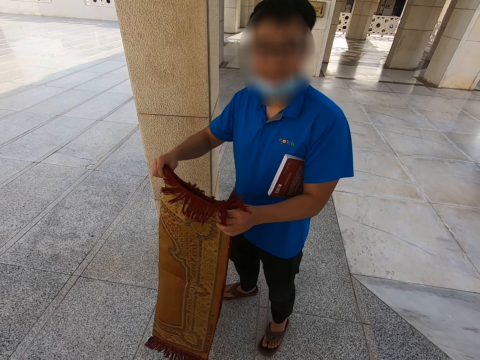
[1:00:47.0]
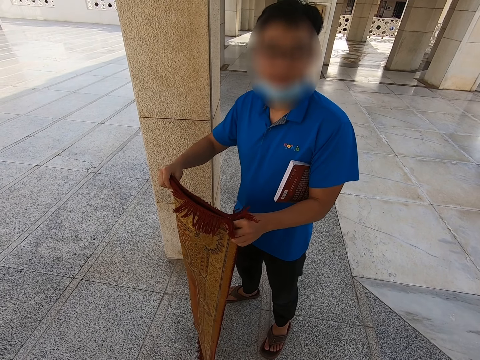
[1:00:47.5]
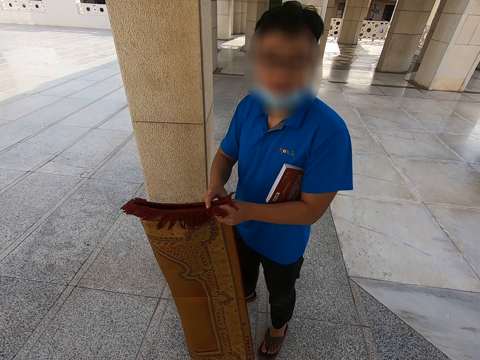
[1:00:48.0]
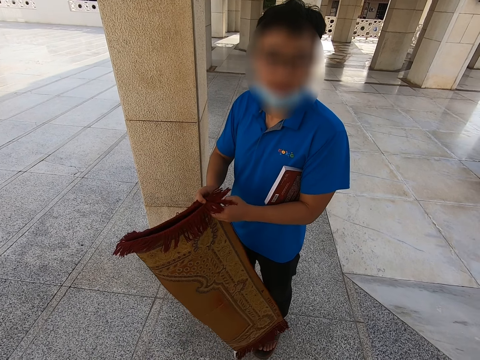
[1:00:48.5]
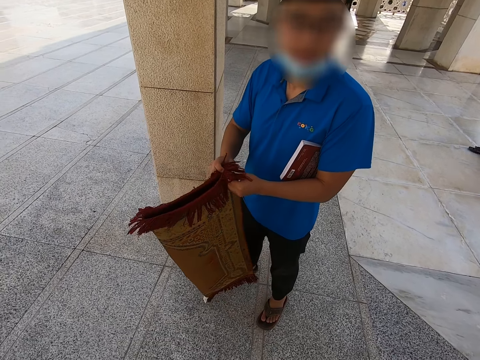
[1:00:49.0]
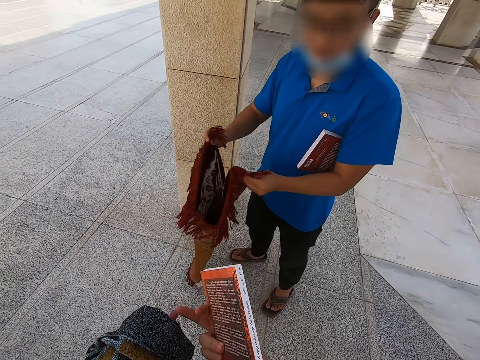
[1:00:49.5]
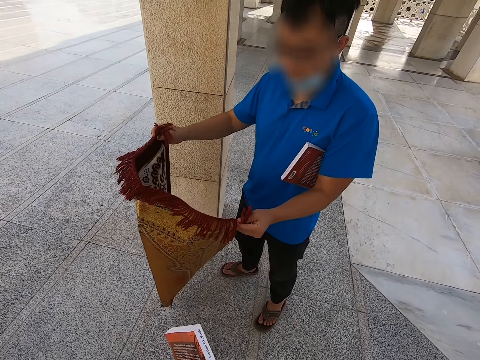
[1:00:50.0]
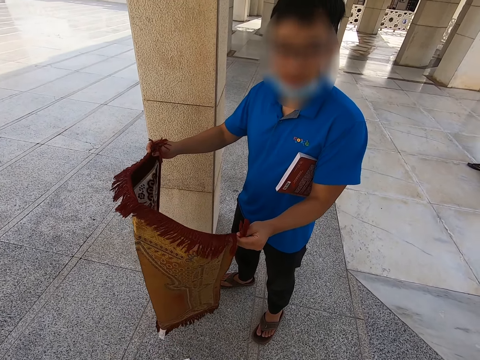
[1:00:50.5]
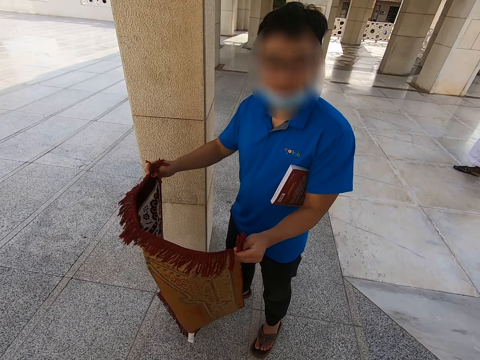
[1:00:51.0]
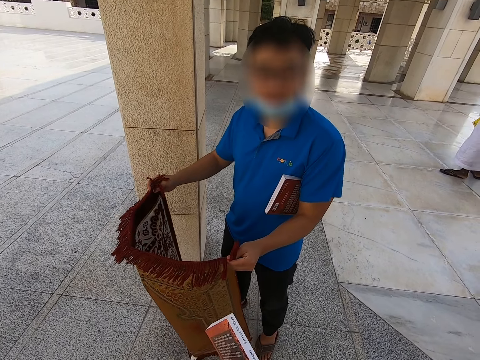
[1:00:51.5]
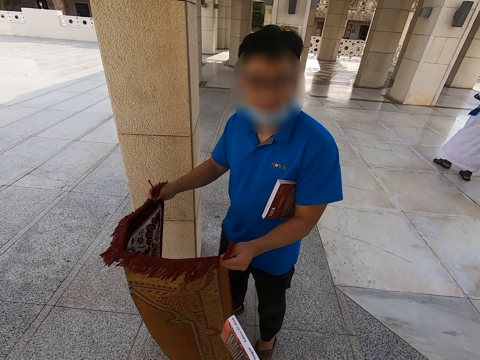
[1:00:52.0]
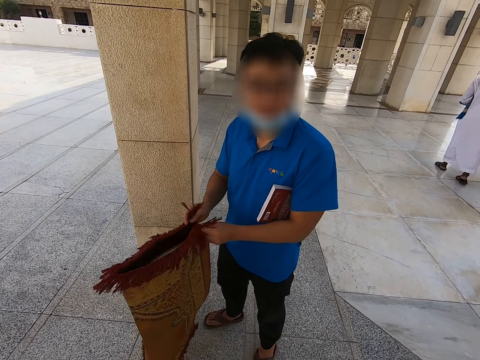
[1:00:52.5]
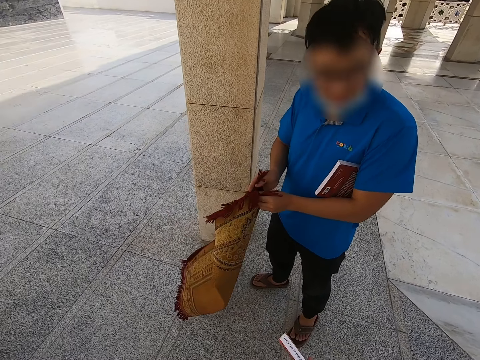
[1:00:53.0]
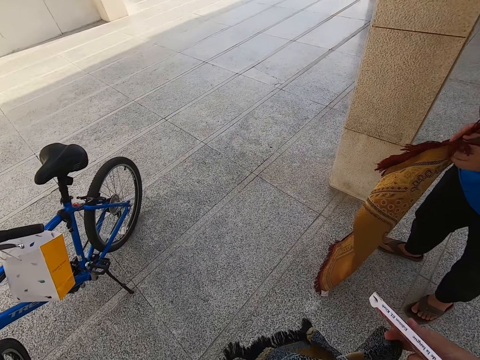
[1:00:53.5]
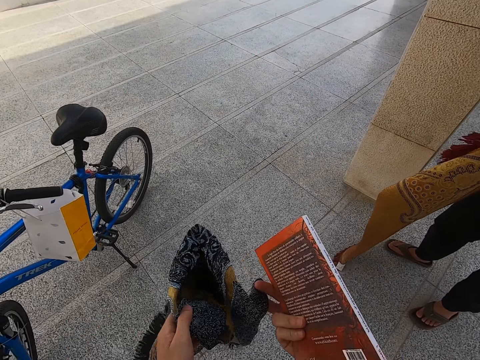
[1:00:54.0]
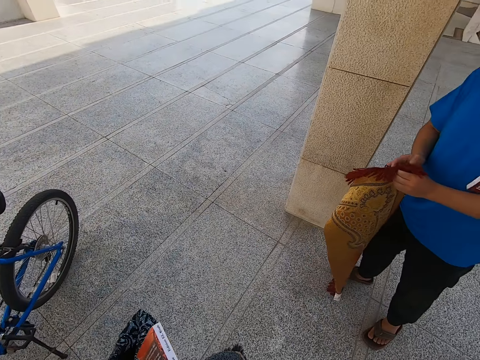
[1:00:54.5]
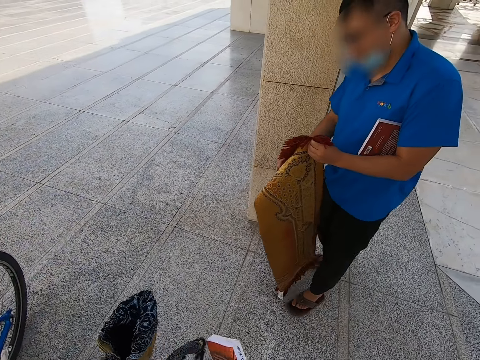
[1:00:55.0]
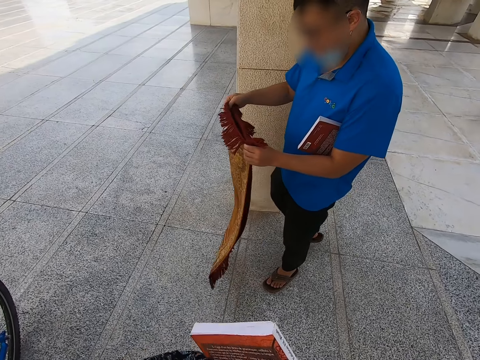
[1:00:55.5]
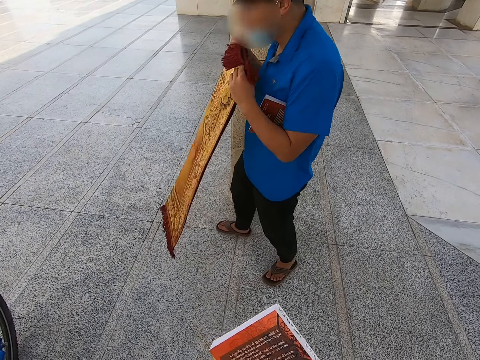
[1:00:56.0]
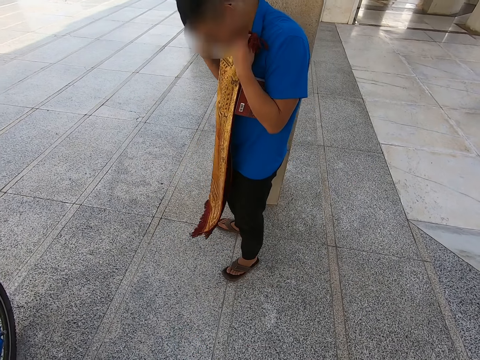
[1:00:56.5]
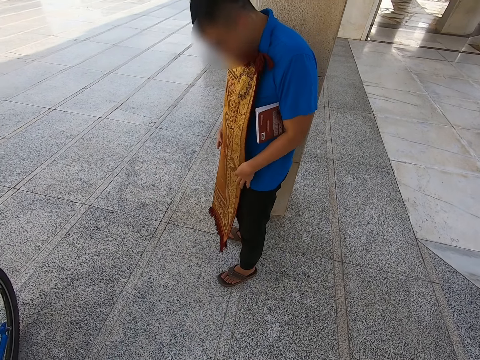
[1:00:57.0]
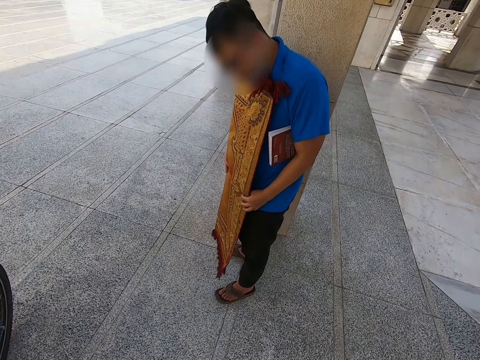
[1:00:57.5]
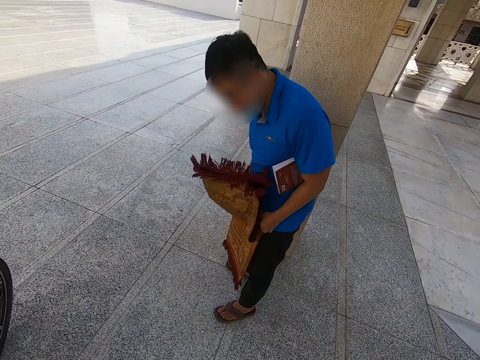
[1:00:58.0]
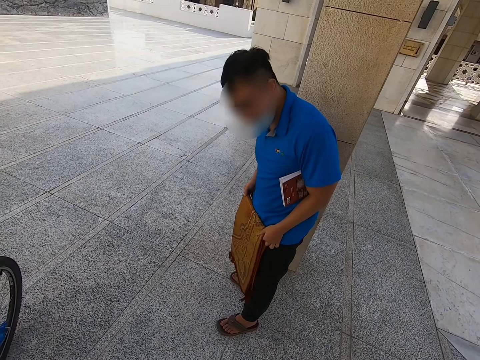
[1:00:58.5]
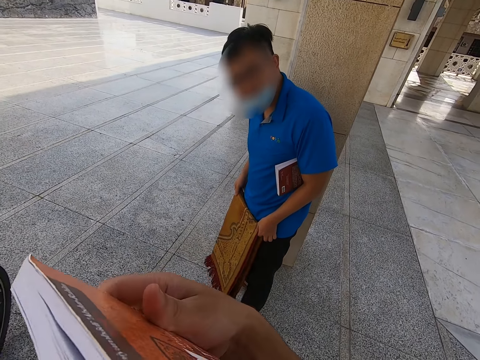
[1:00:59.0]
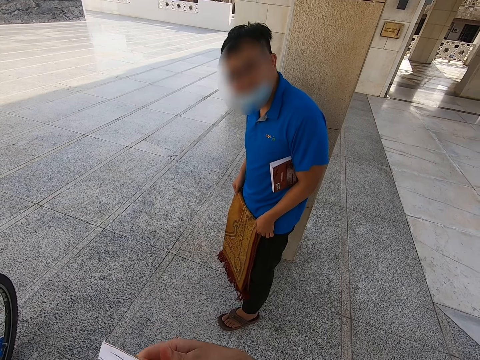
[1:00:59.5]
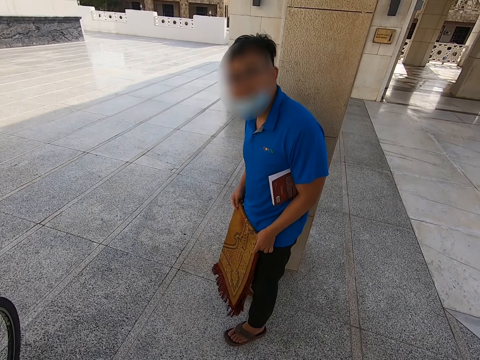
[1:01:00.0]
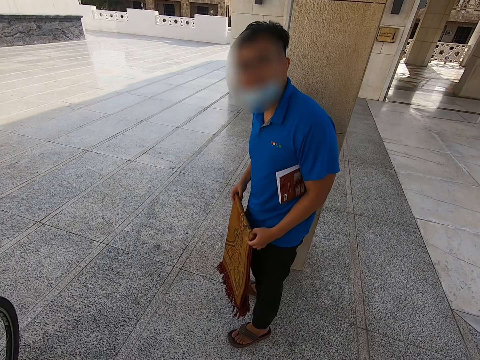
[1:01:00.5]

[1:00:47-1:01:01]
The camera wearer folds the Islamic prayer rug.

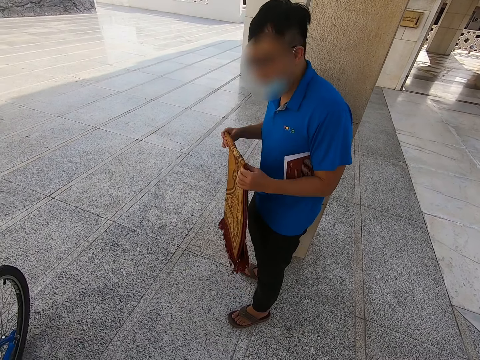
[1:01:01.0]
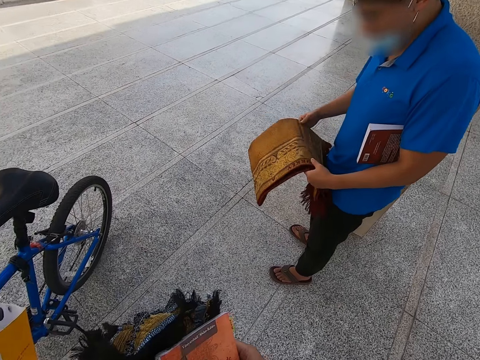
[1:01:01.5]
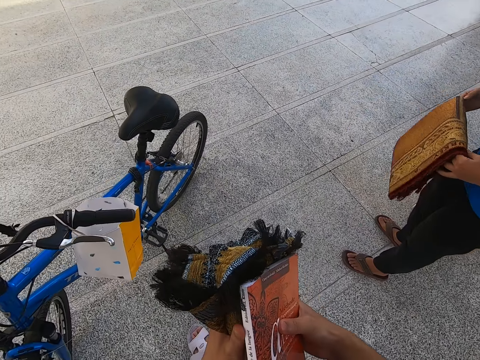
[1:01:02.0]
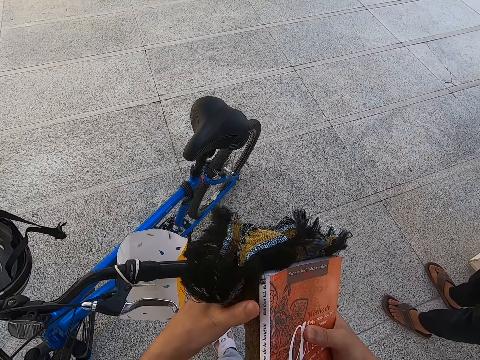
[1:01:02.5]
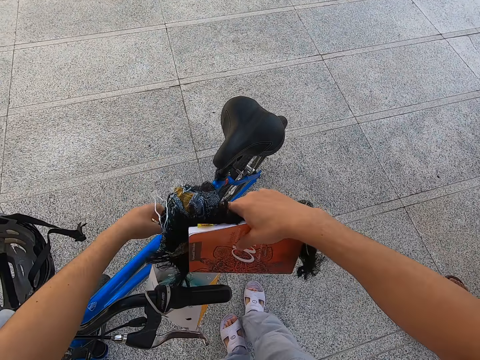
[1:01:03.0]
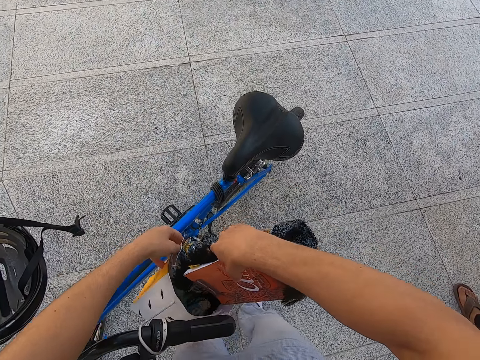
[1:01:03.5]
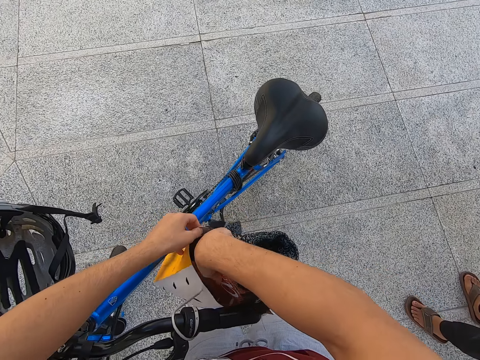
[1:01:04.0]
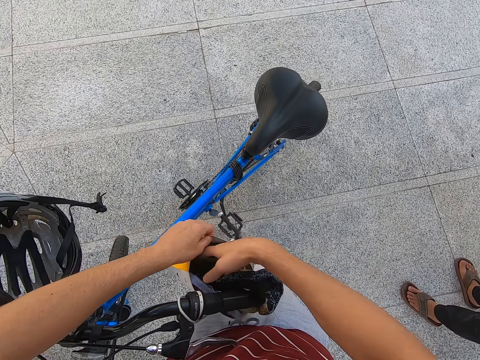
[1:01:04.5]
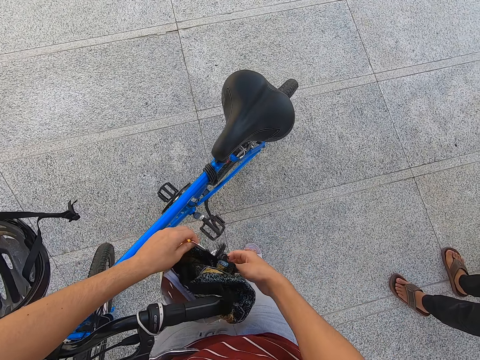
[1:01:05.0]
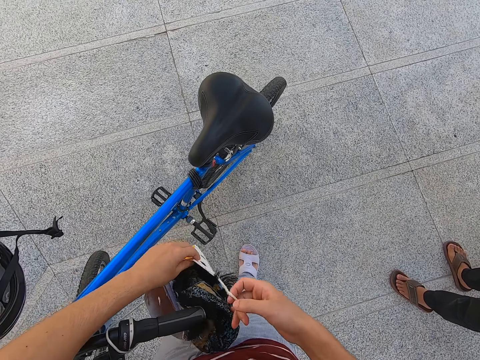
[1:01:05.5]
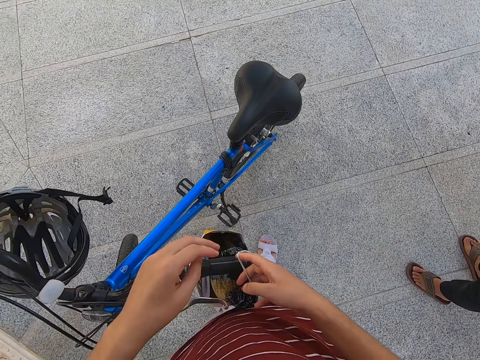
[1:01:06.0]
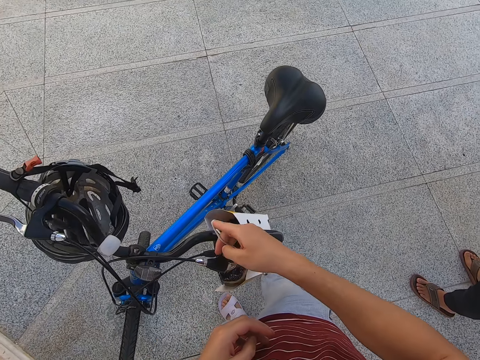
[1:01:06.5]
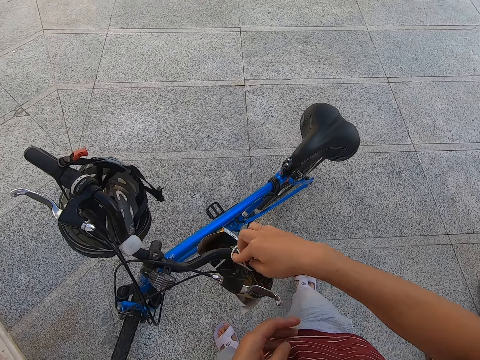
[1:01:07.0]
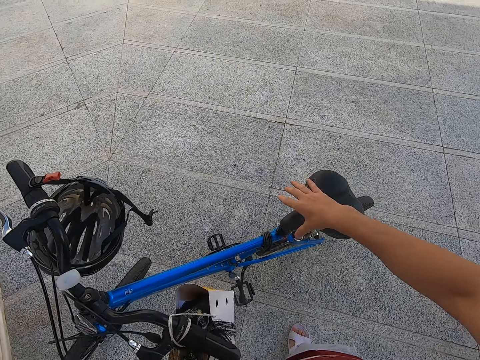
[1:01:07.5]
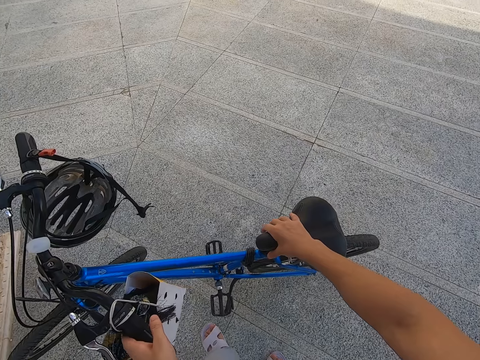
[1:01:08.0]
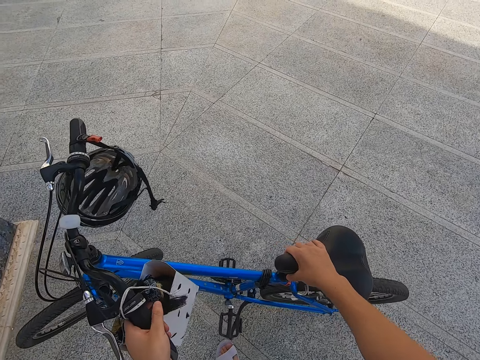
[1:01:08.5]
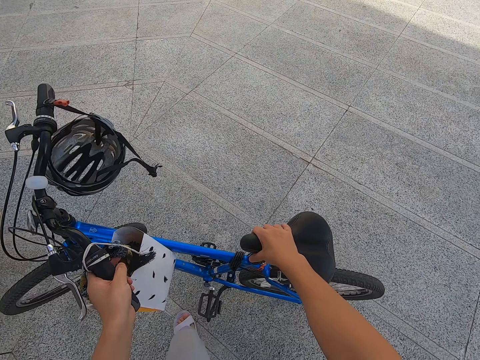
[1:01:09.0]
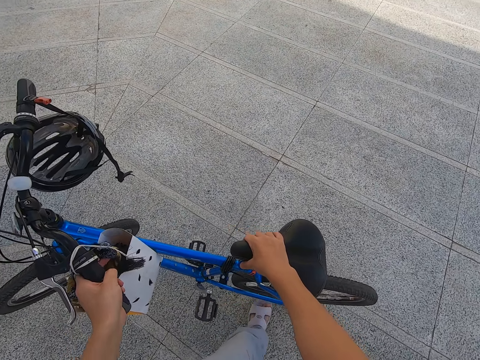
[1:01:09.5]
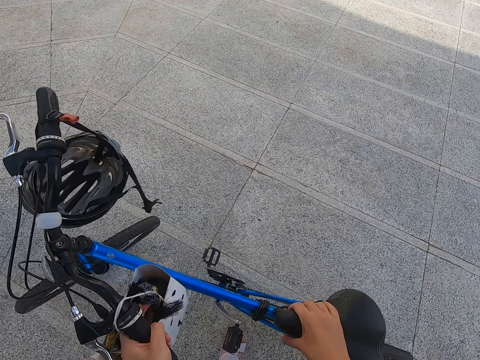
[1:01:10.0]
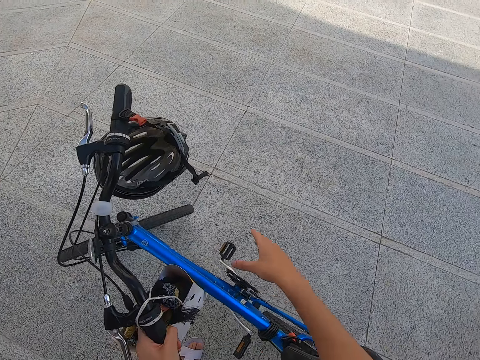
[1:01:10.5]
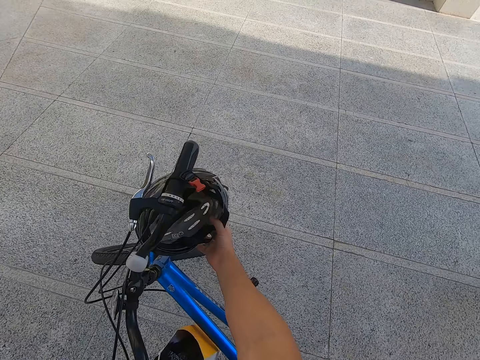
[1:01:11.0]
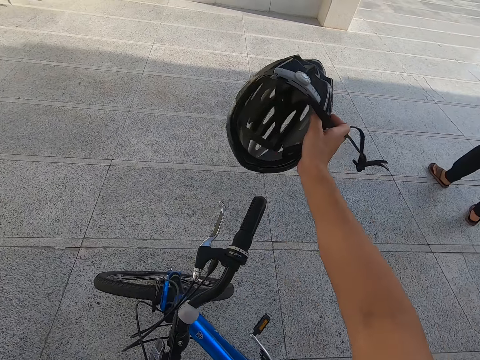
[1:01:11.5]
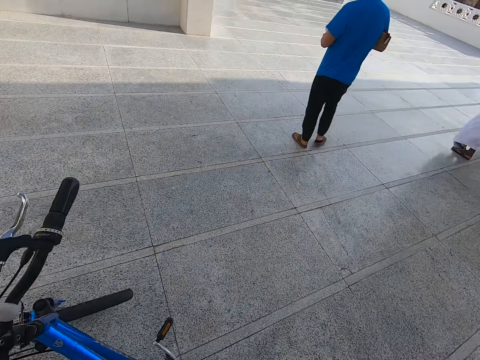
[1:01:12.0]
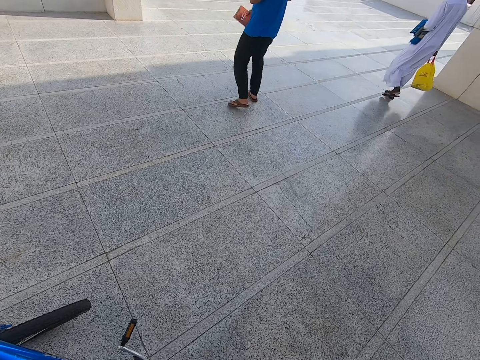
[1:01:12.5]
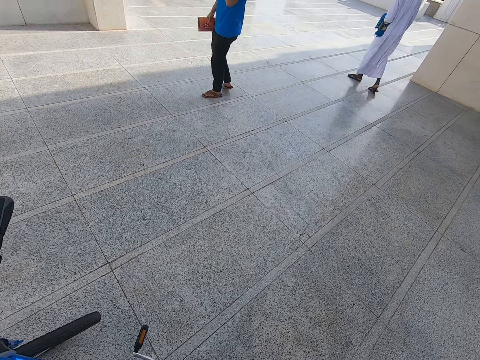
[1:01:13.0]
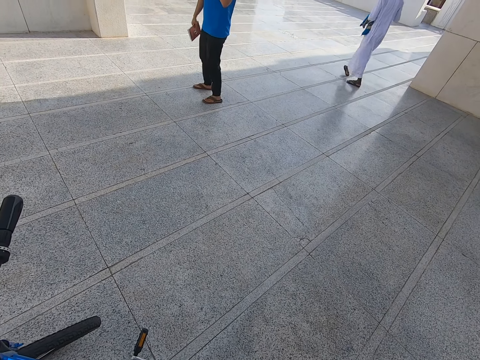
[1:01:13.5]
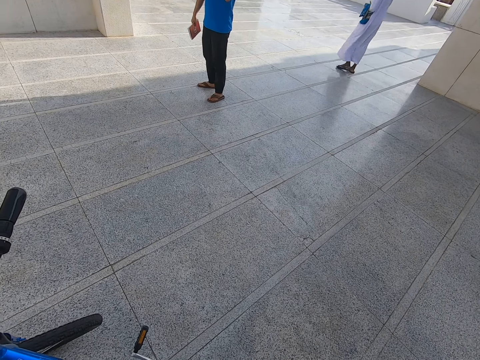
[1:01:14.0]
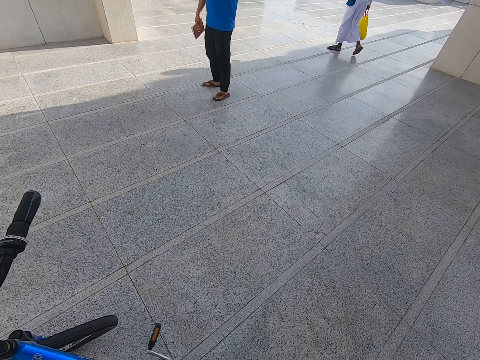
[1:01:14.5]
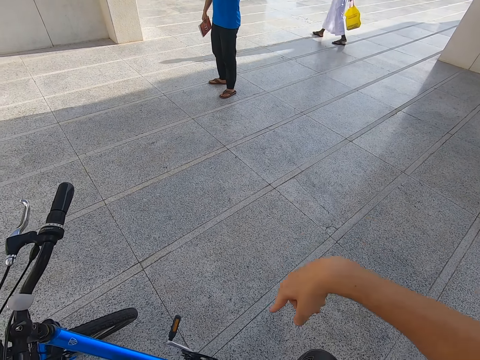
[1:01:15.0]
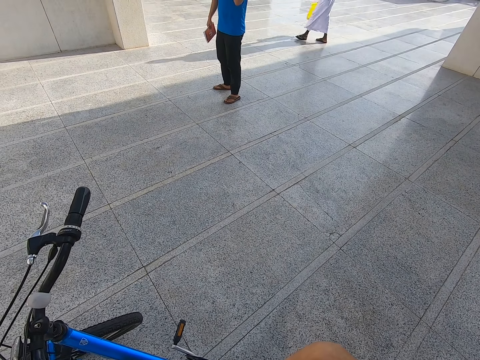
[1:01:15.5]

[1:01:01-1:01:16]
The camera wearer places the Islamic prayer rug in the carrier bag. They place the book in the carrier bag. They place the carrier bag on the bike handle. They kick the bike kickstand. They touch the bicycle. They push the bike. They pick up the helmet from the bike handle. They put on the helmet.
